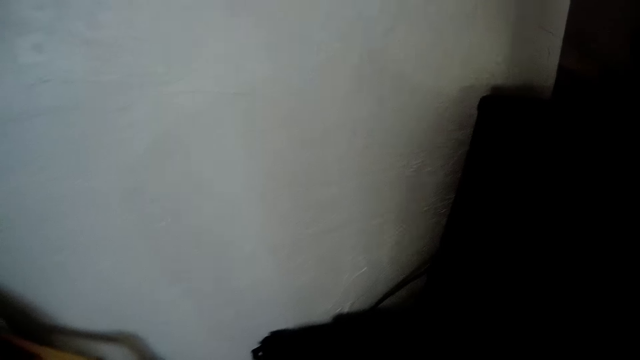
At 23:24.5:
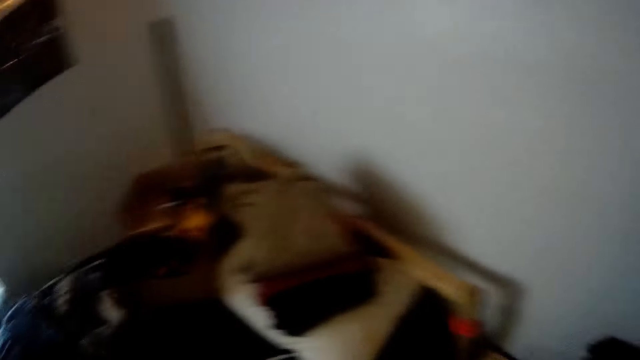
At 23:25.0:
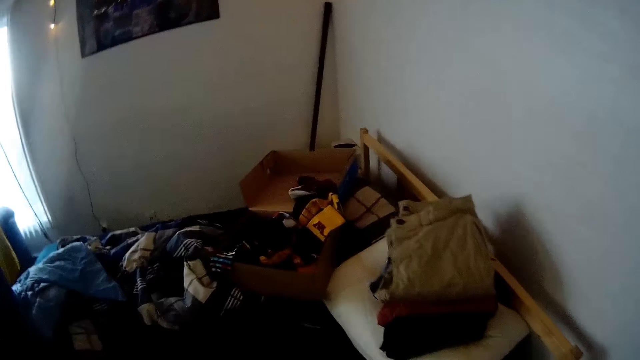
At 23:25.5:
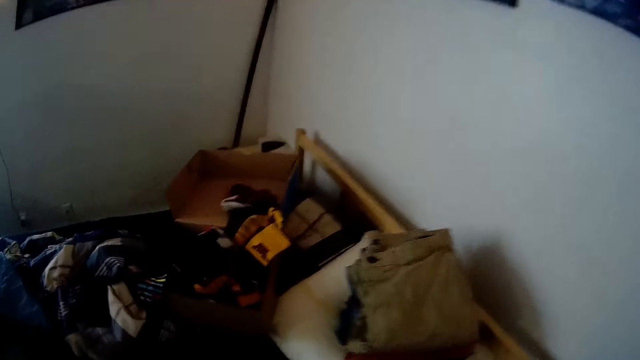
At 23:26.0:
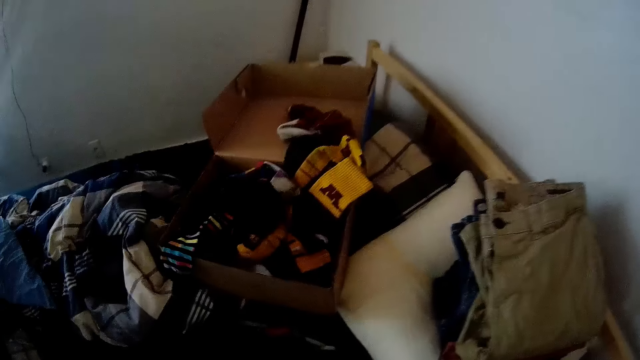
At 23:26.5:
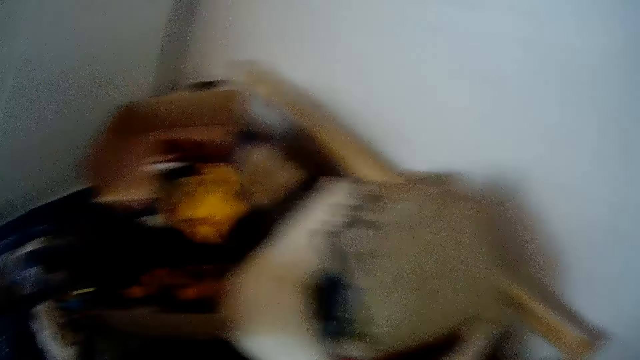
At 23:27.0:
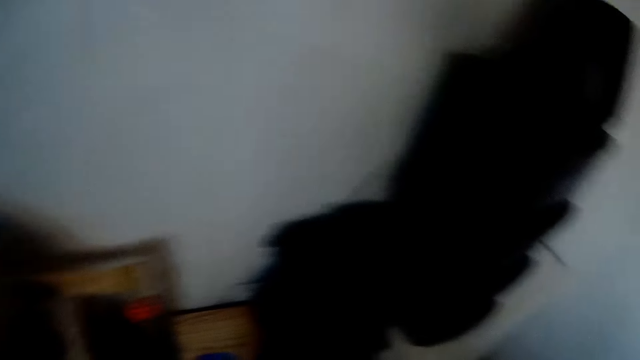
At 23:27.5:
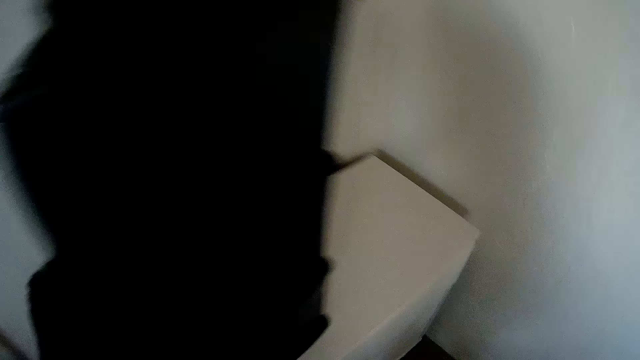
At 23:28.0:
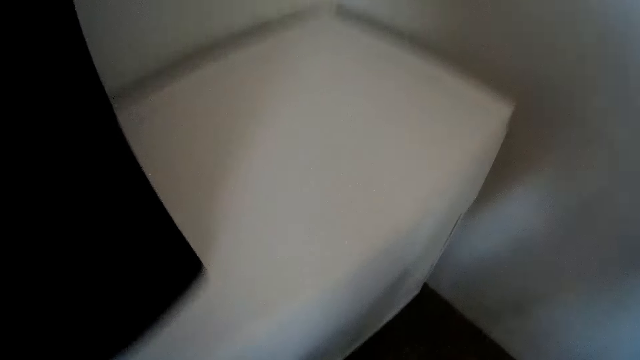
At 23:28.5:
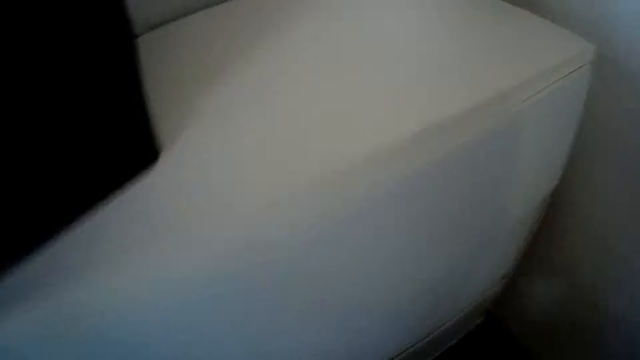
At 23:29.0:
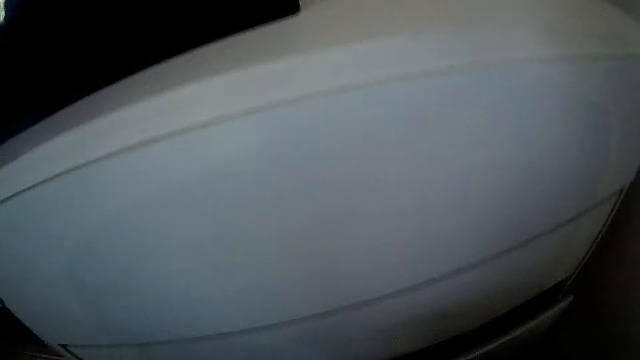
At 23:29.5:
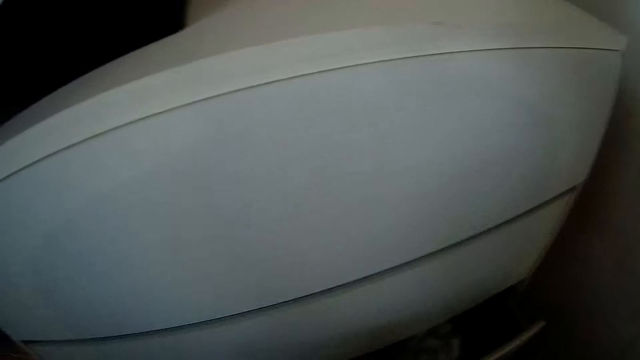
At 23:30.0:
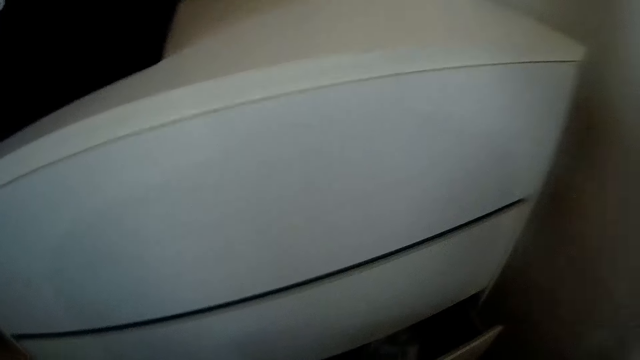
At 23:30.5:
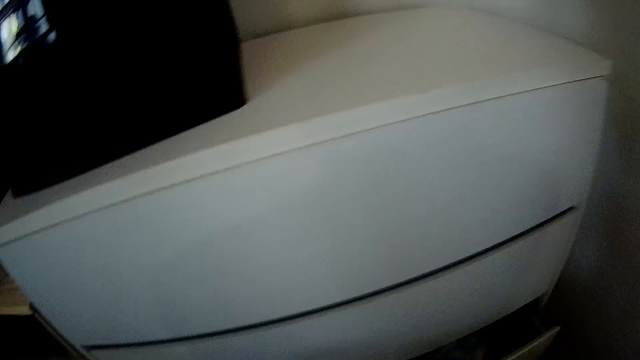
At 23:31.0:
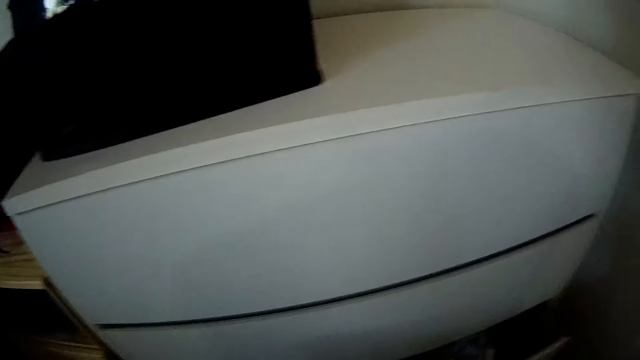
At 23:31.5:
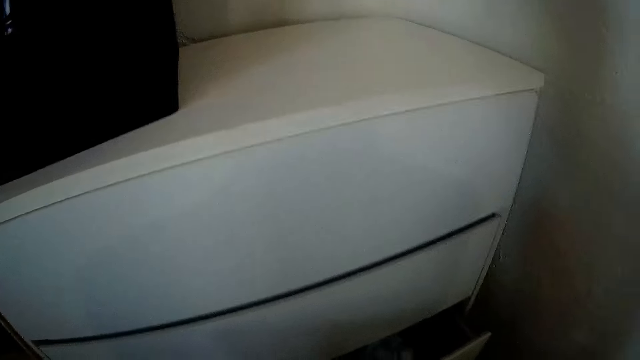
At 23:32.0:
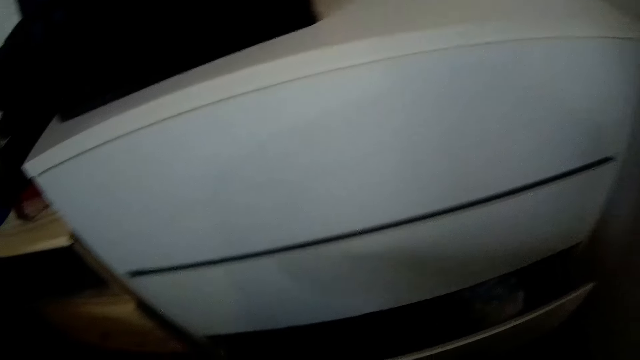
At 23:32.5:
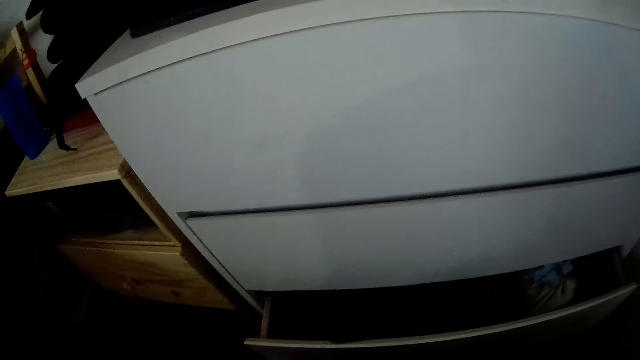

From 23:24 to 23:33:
The camera wearer opens a white cabinet with his left hand. He comes near another bedside table.

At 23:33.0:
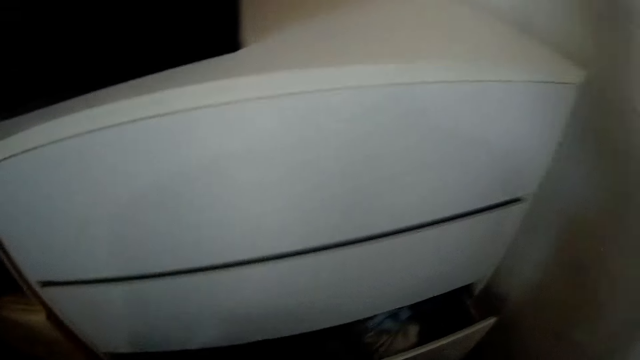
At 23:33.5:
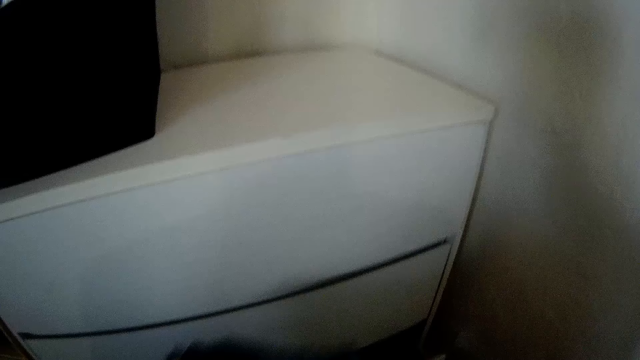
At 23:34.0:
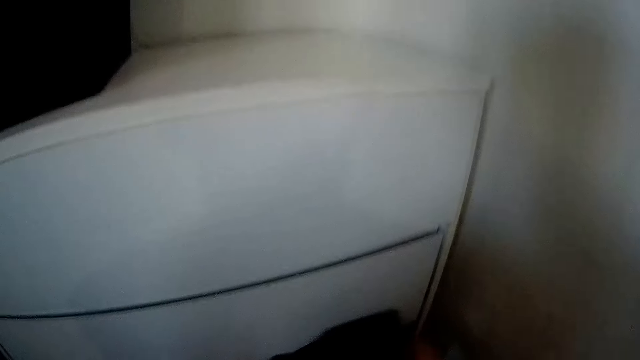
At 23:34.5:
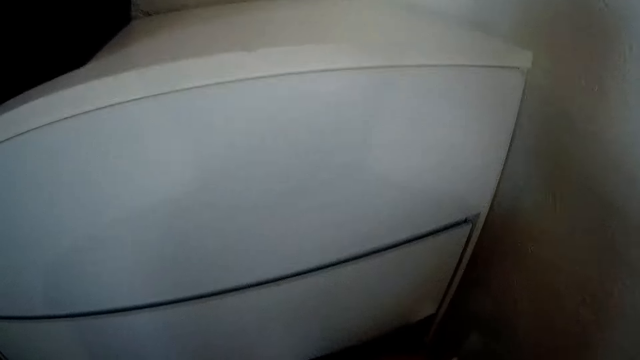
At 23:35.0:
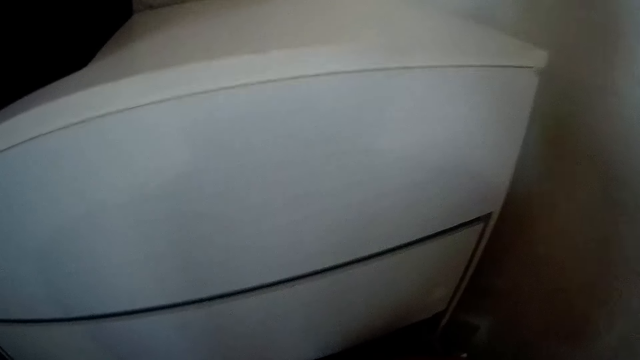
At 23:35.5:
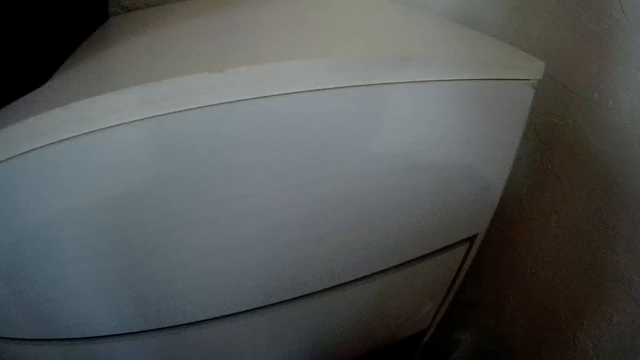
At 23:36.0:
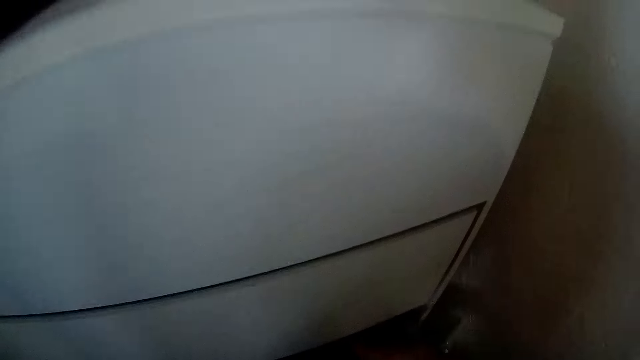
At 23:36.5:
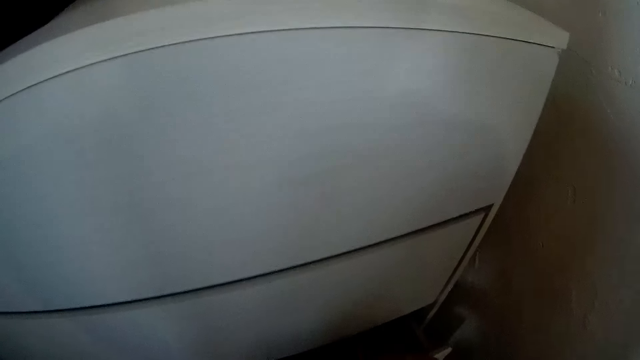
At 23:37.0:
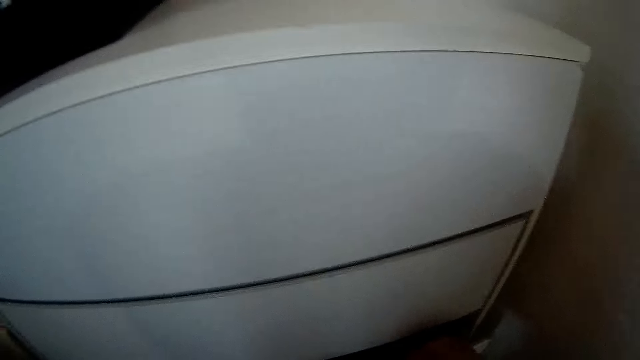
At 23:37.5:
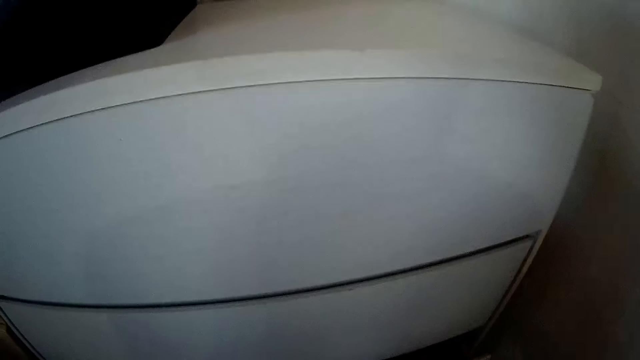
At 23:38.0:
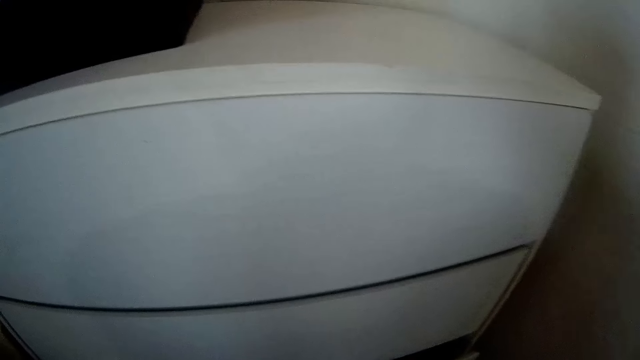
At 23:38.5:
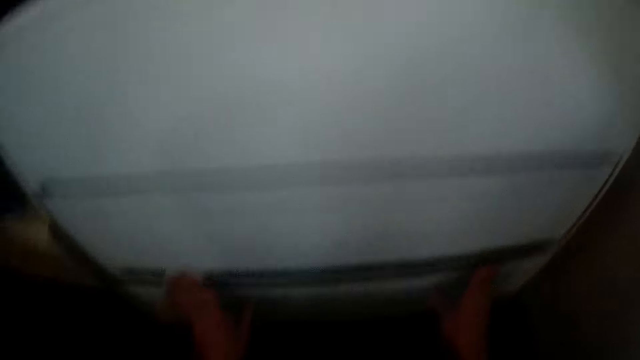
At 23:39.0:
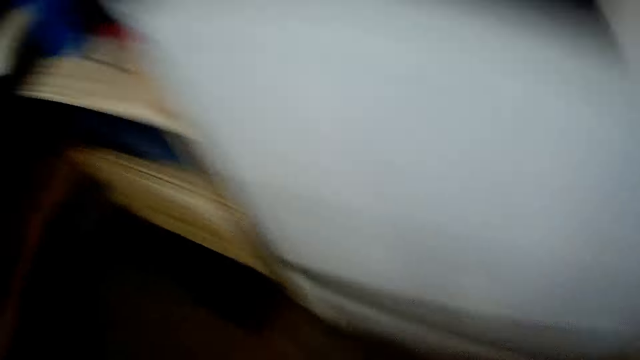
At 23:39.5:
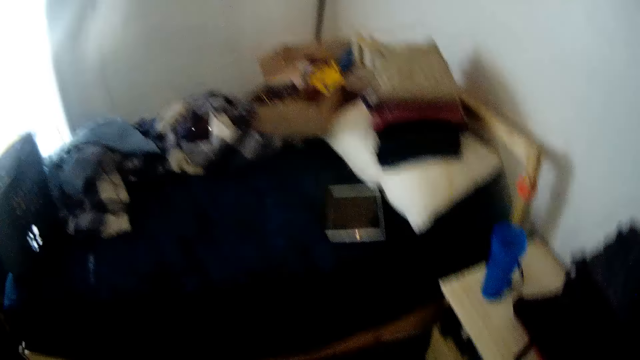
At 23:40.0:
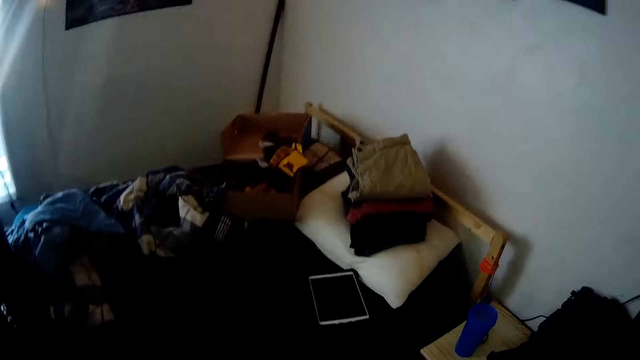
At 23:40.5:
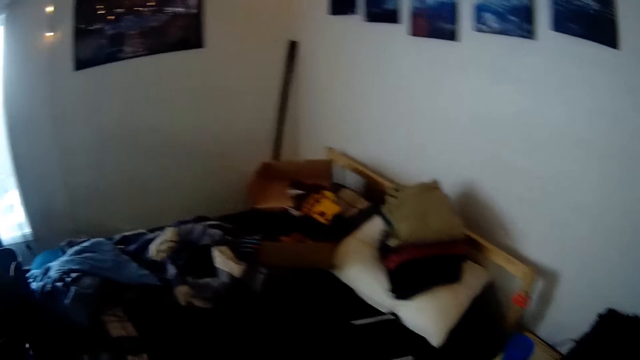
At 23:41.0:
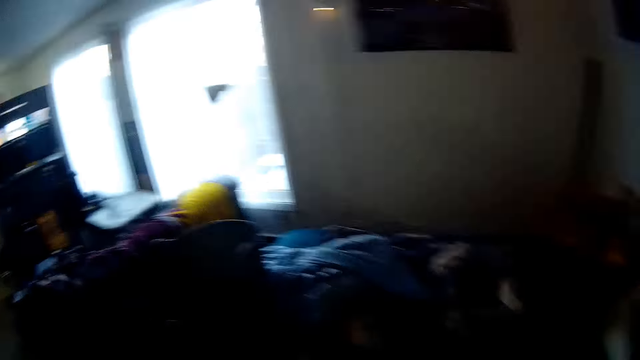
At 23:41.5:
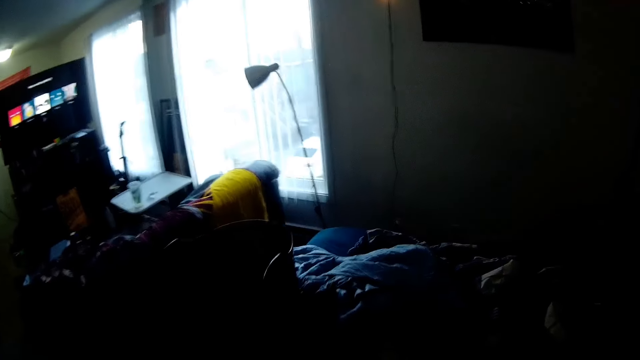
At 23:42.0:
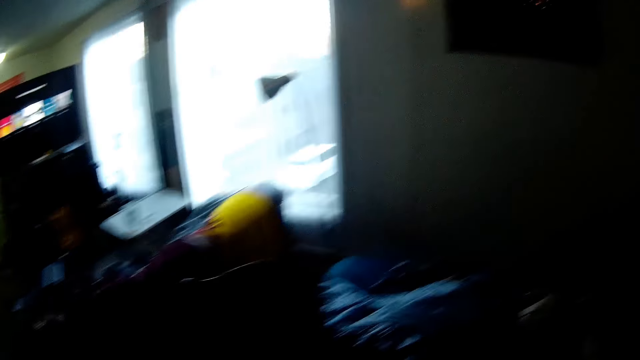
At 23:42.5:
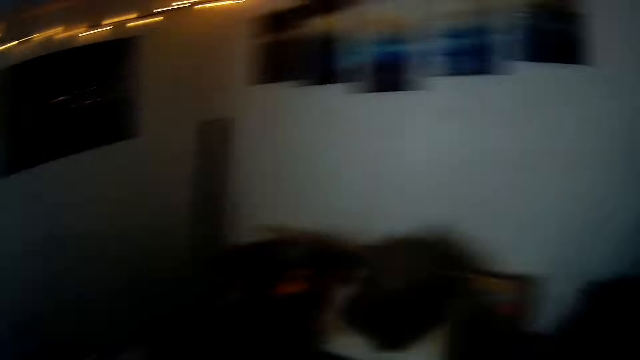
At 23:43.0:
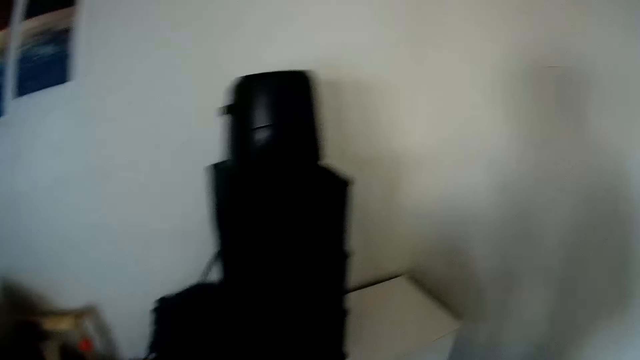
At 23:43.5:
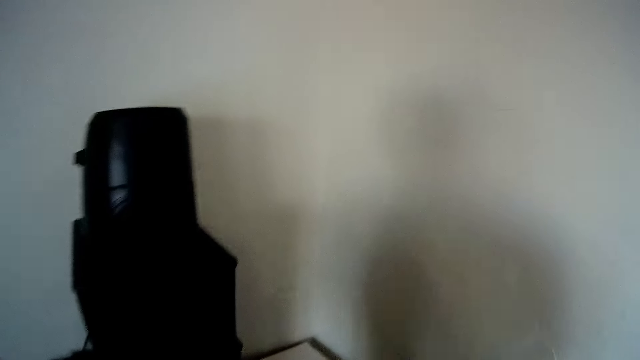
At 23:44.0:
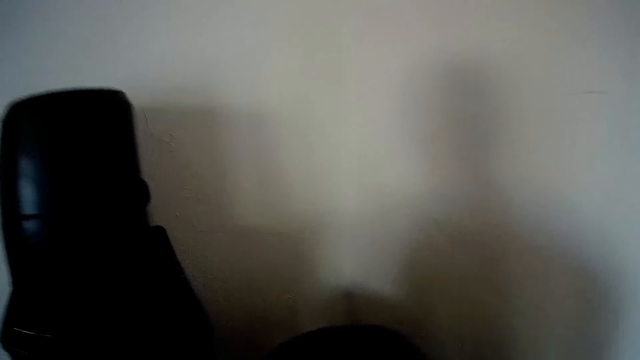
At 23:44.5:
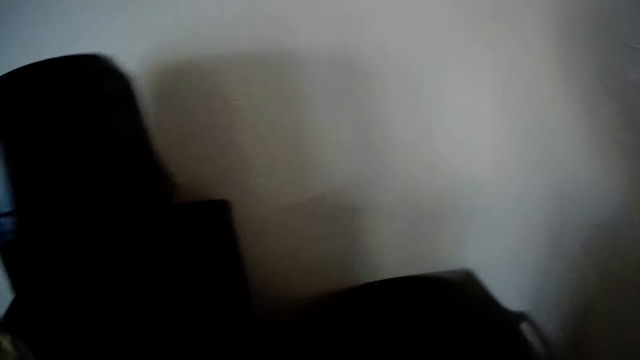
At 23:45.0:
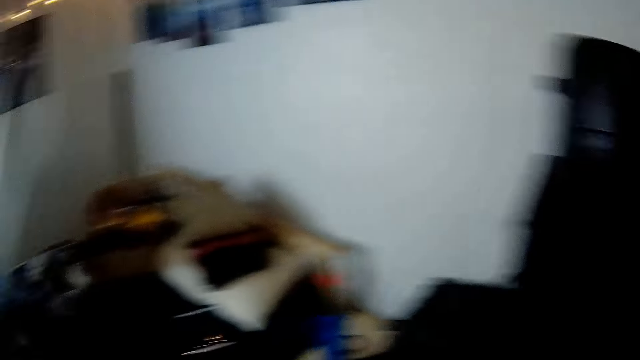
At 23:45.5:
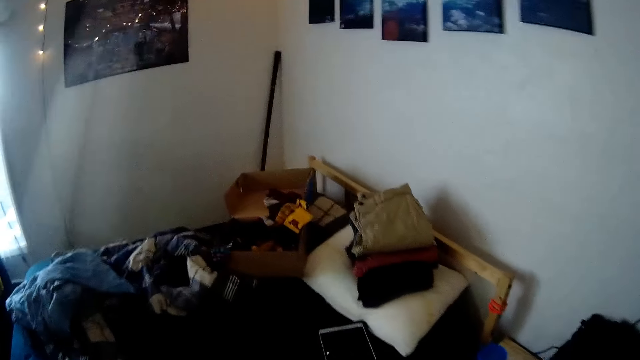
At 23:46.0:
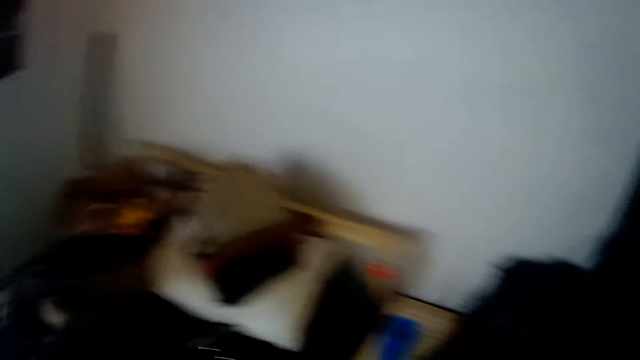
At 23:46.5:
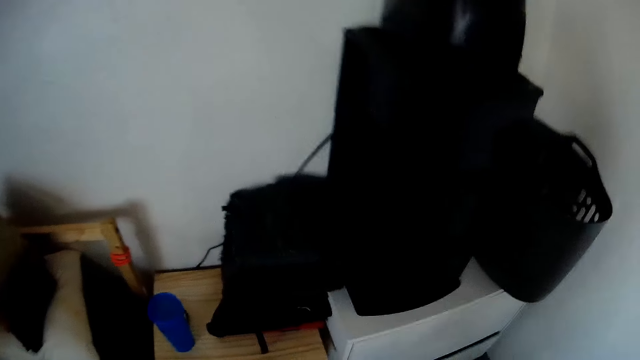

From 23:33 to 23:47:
The camera wearer drops the piece of cloth into the white cabinet with his right hand. He closes the white cabinet with both hands. He picks up a basket from the bed with both hands. He drops the basket on the white cabinet with both hands.
